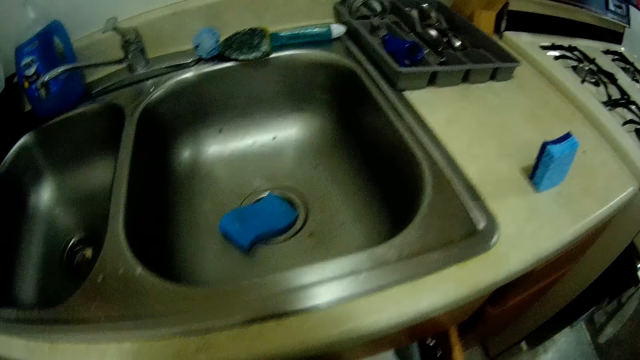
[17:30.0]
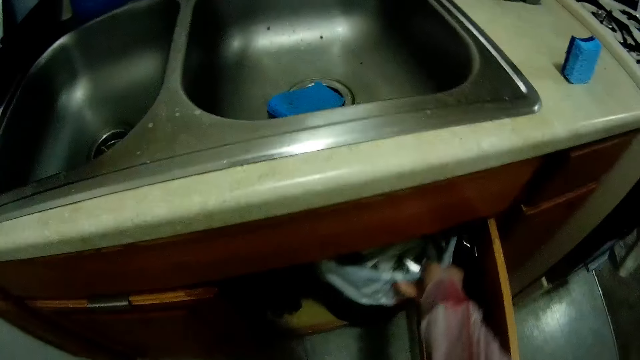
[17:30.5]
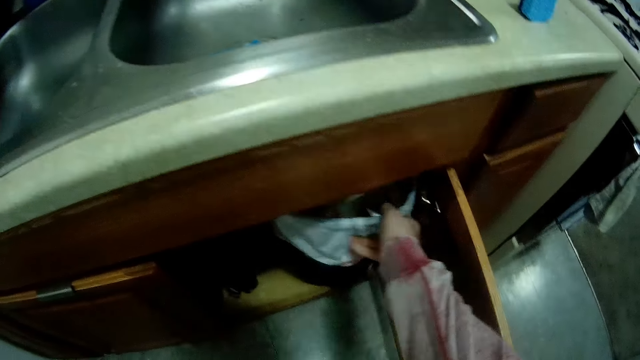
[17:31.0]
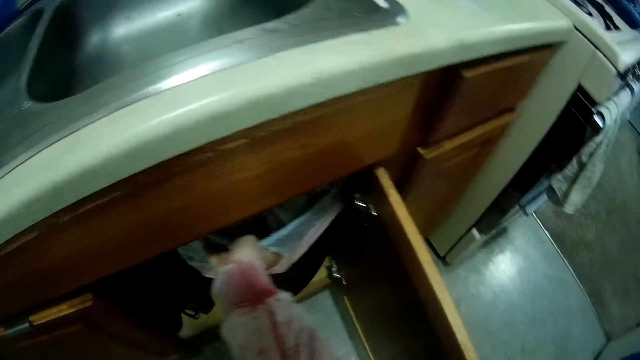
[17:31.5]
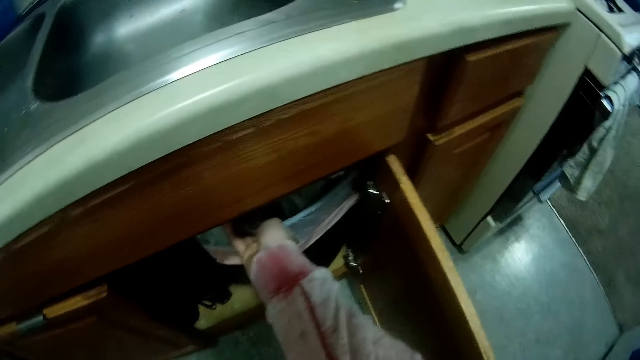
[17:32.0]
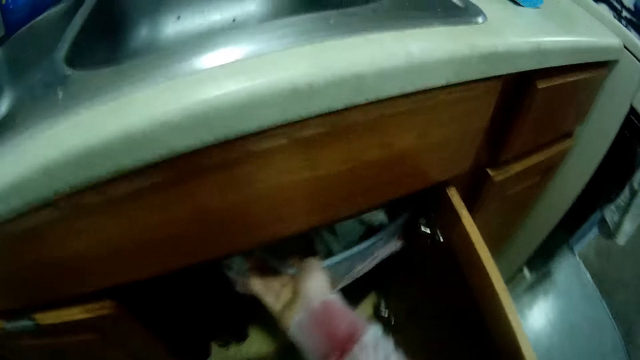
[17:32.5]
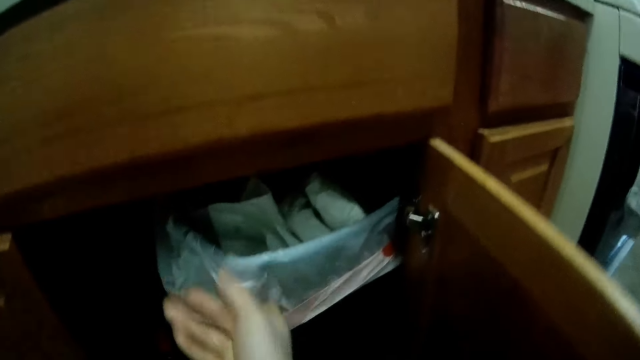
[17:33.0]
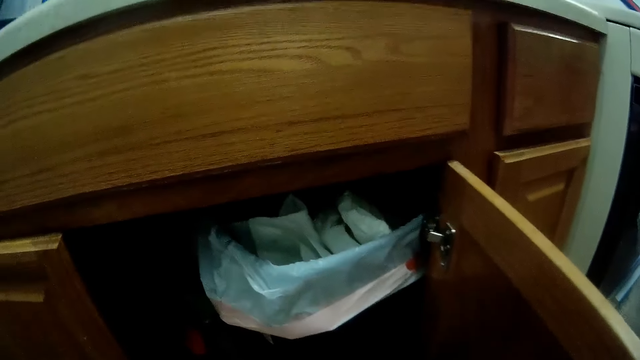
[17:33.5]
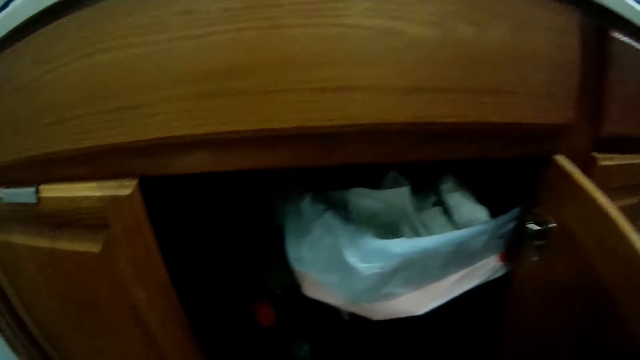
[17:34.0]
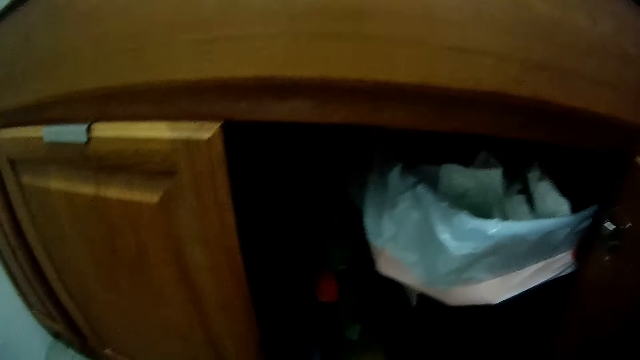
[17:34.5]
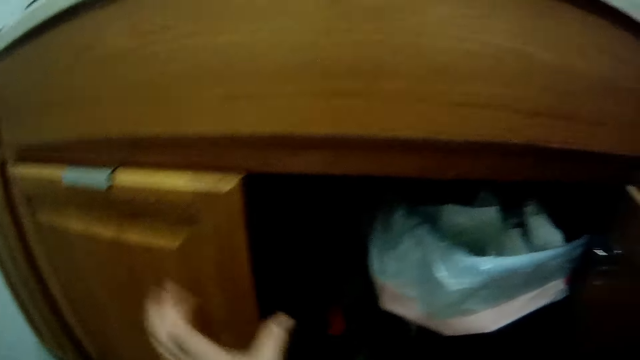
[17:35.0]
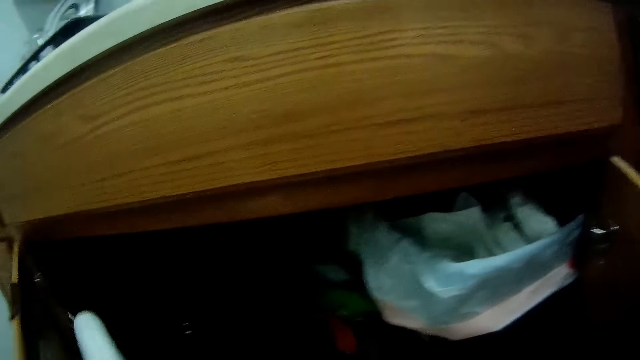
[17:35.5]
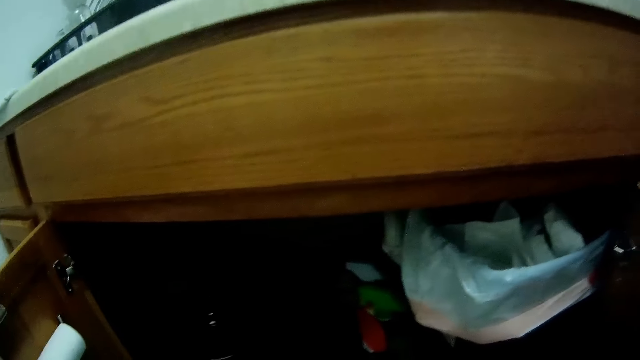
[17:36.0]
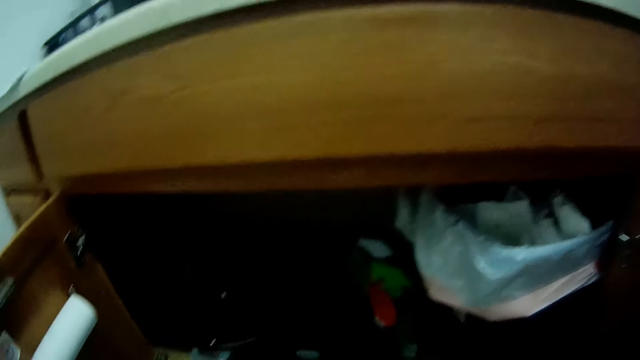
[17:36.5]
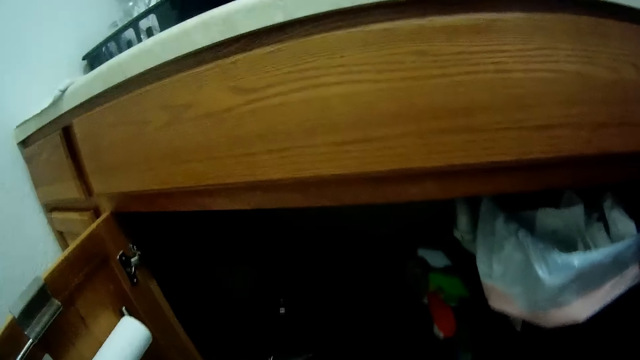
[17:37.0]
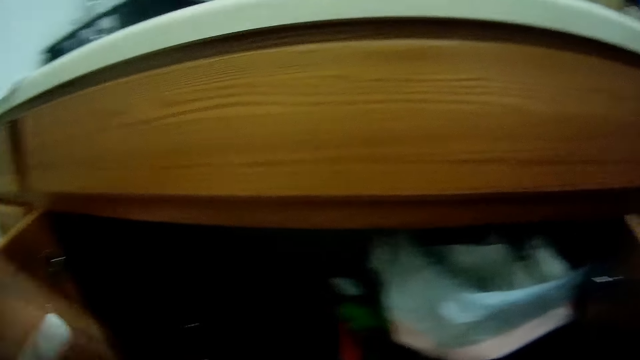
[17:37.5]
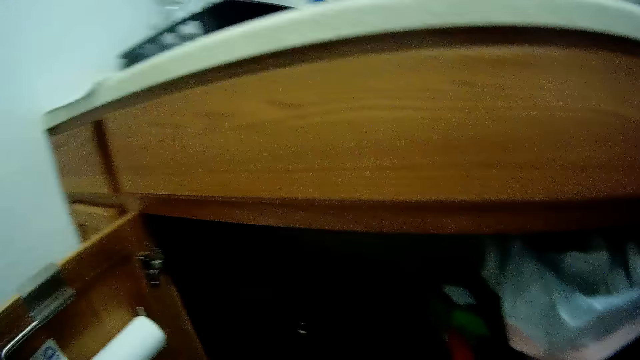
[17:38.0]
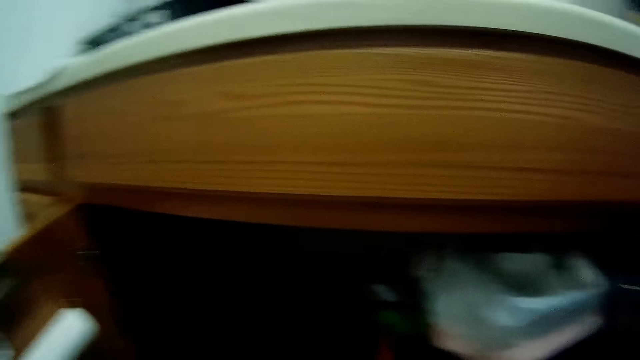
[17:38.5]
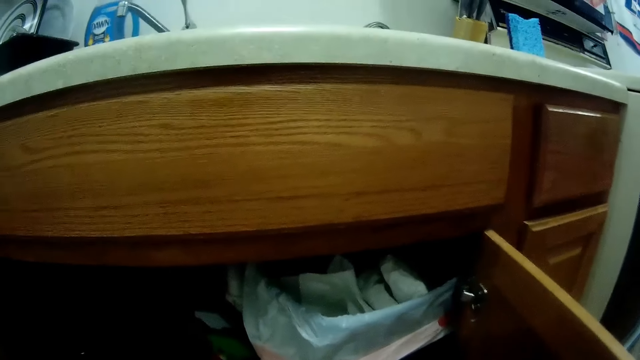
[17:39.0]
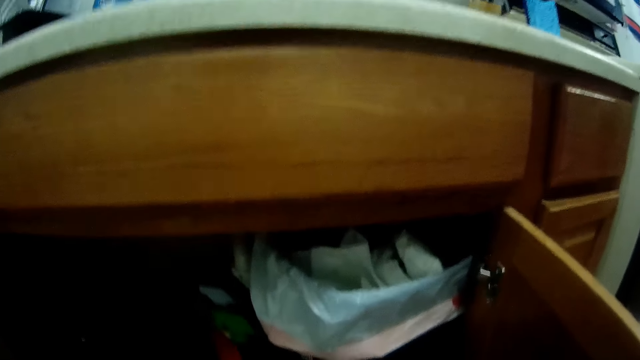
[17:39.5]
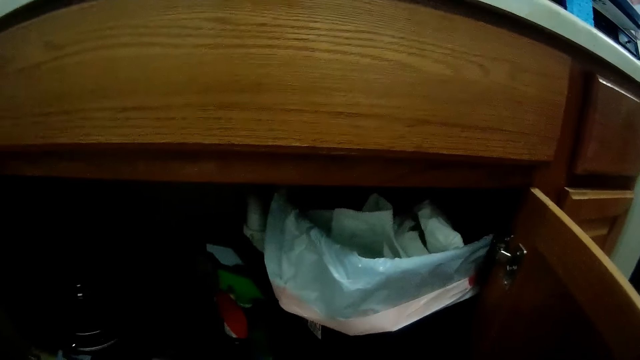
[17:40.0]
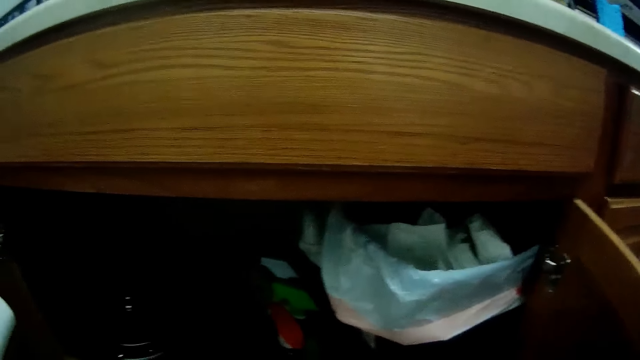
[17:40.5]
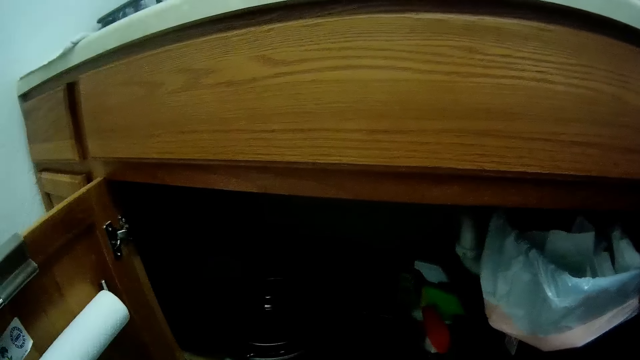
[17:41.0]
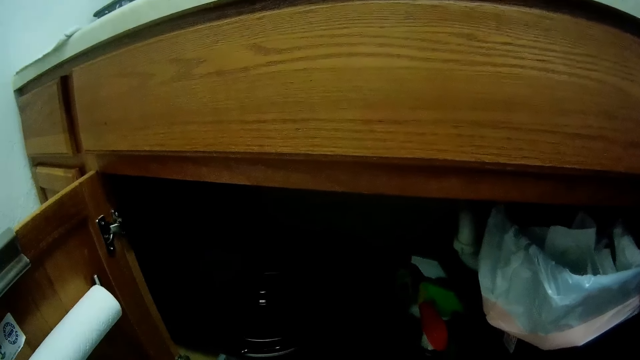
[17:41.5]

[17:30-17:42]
The camera wearer places the dustbin in the wooden cupboard or kitchen cabinet with his right hand. He opens the door of the cupboard with his left hand. He views inside the kitchen cabinet.

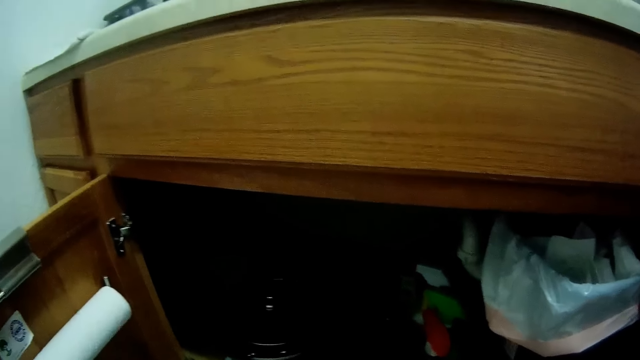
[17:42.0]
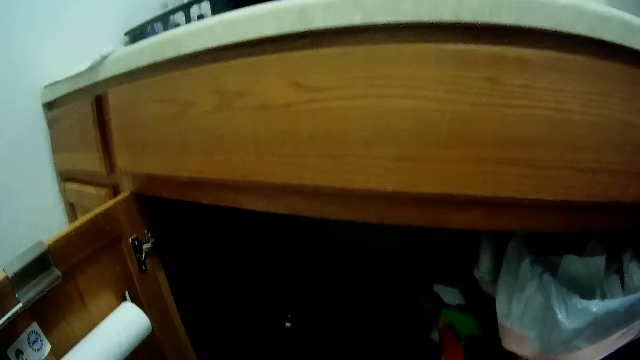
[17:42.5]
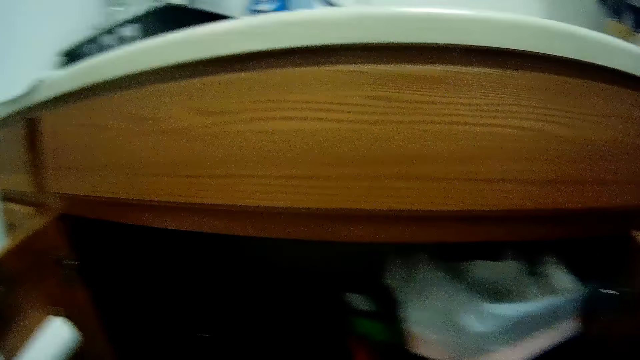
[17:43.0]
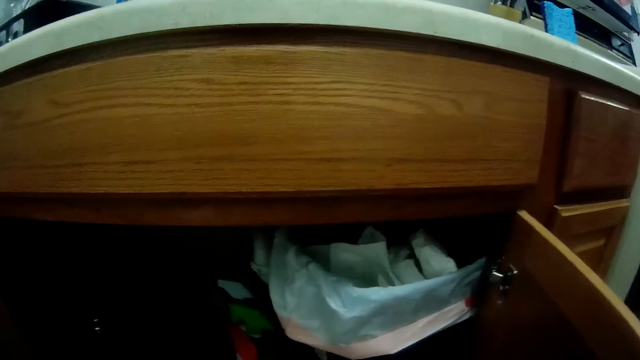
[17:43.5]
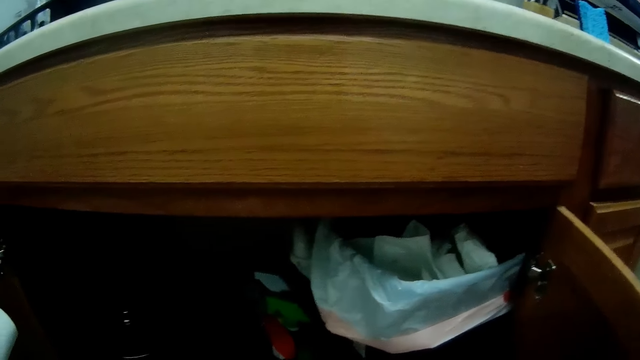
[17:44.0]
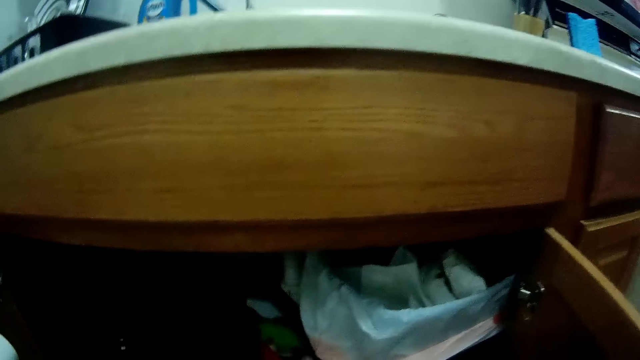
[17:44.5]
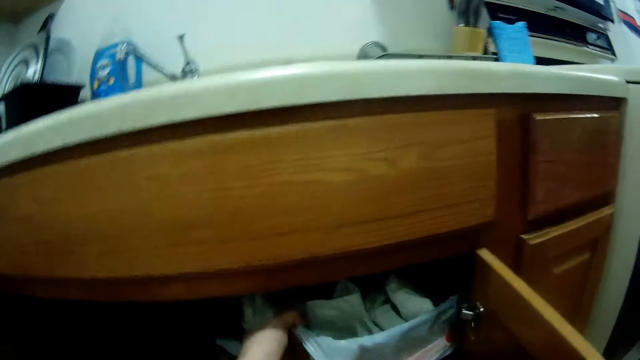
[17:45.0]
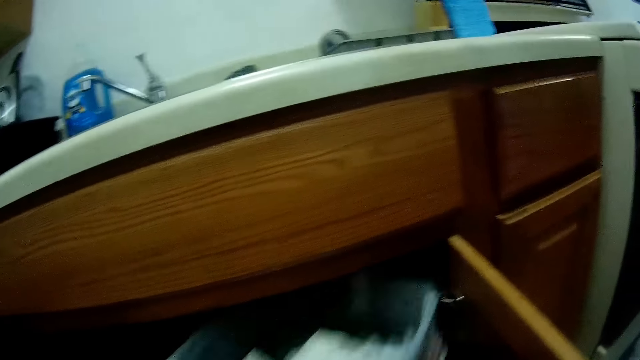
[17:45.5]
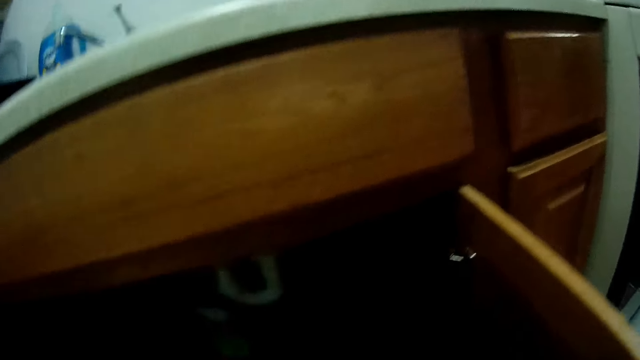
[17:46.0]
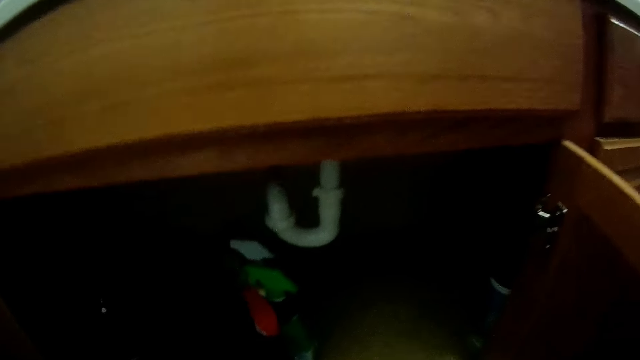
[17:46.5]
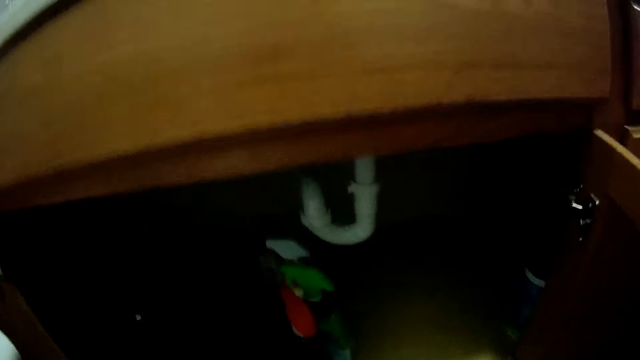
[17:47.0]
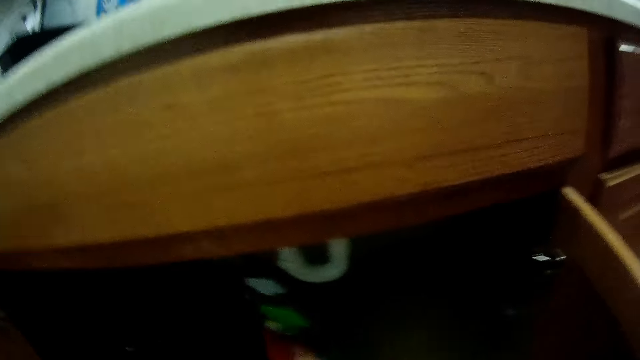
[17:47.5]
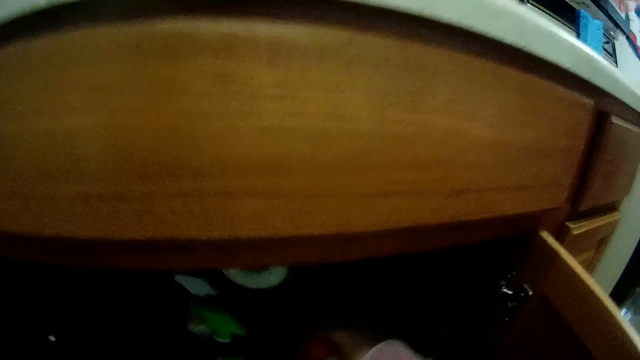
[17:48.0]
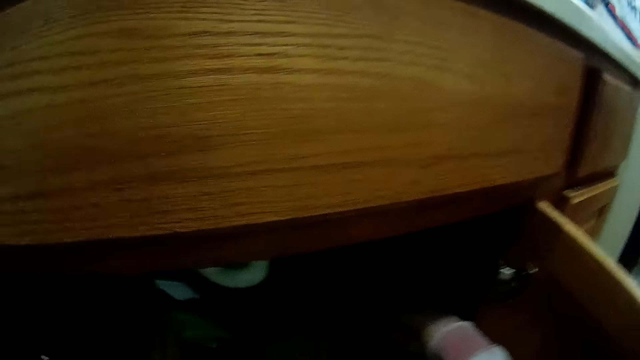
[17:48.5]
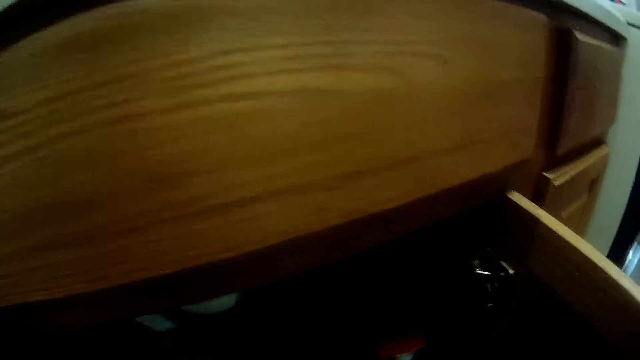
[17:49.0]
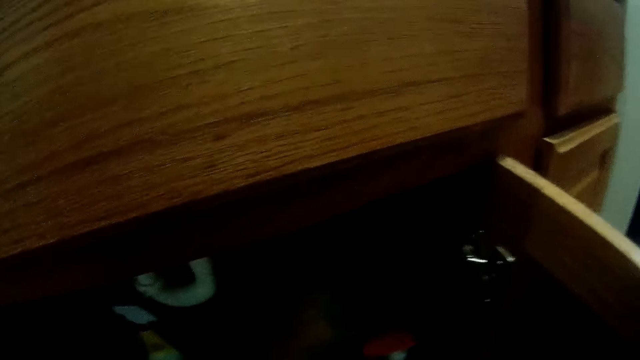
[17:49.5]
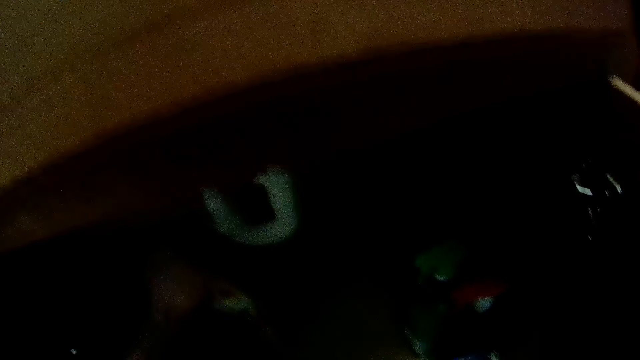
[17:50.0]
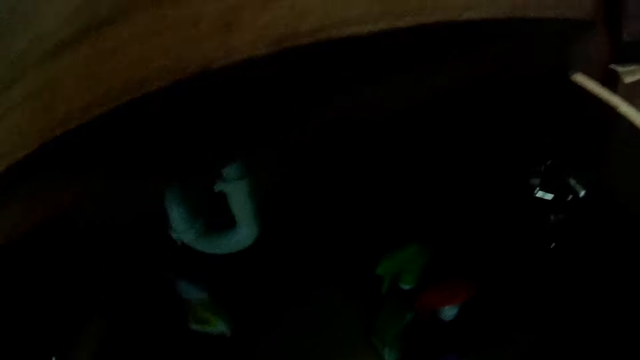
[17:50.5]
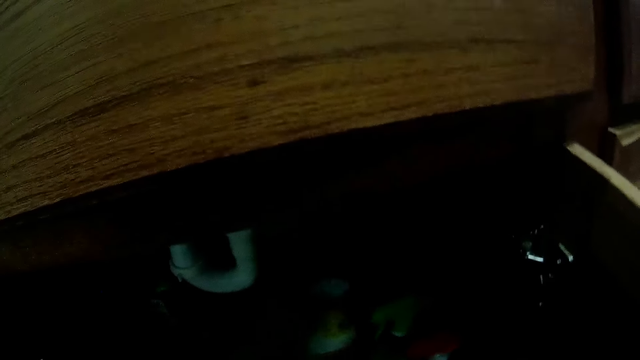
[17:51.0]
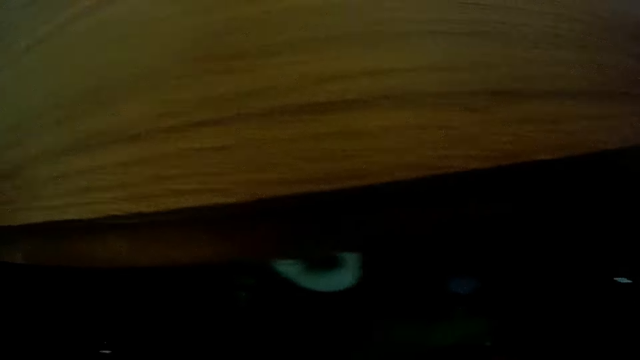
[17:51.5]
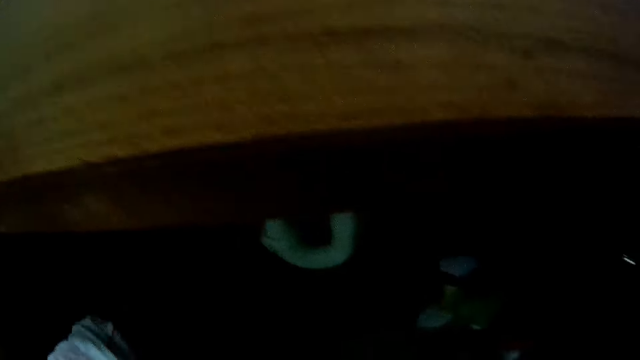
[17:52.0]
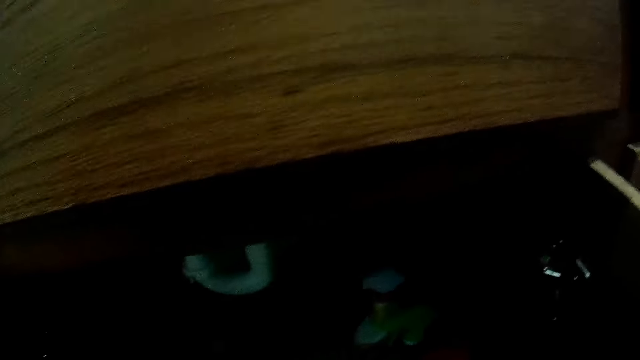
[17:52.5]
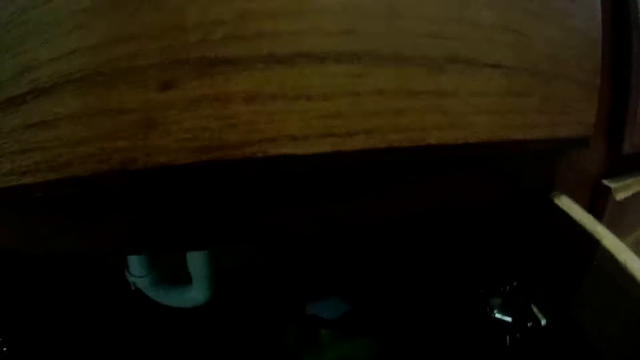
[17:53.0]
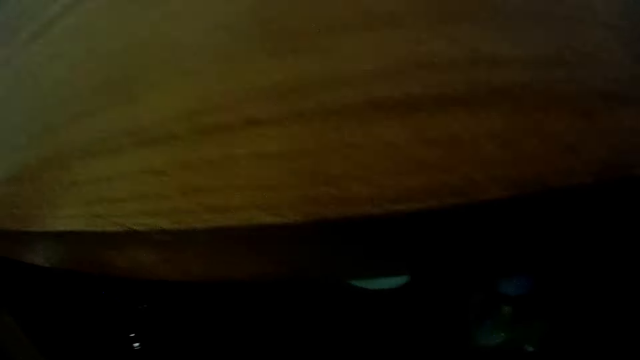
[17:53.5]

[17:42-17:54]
The camera wearer takes out the dustbin in the cupboard with his left hand. He moves a red spray bottle in the cupboard with his right hand. He moves a green spray bottle in the cupboard with his left hand. He moves a white spray bottle in the cupboard with his left hand.
